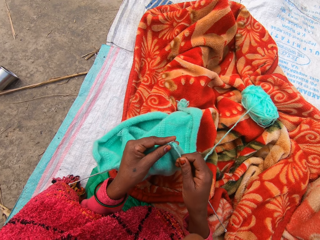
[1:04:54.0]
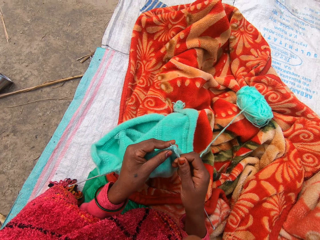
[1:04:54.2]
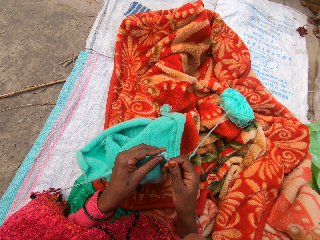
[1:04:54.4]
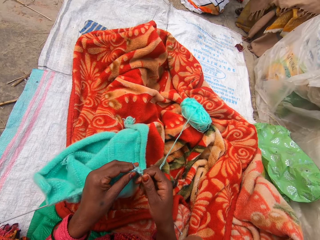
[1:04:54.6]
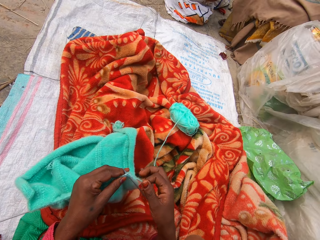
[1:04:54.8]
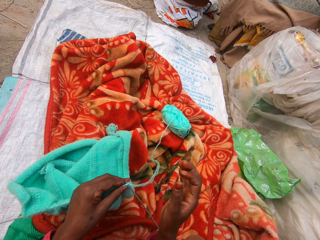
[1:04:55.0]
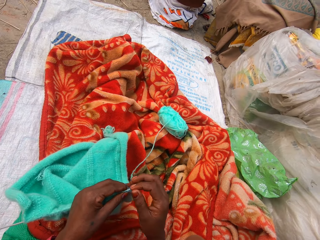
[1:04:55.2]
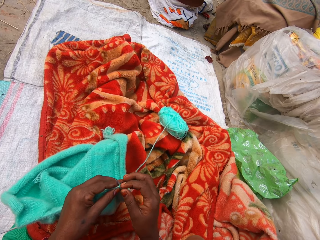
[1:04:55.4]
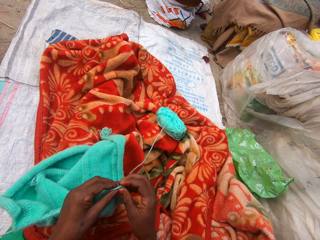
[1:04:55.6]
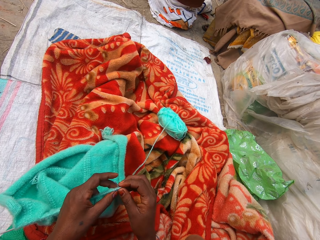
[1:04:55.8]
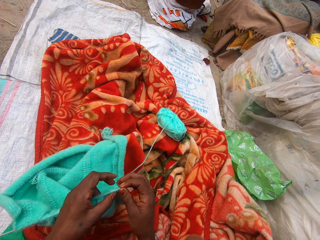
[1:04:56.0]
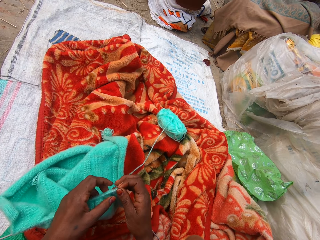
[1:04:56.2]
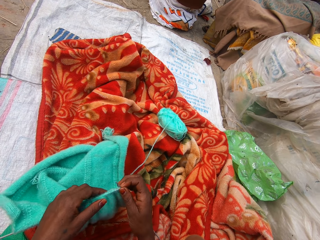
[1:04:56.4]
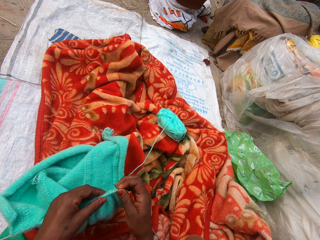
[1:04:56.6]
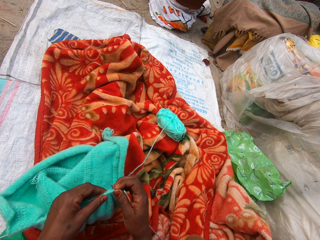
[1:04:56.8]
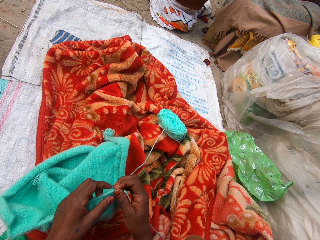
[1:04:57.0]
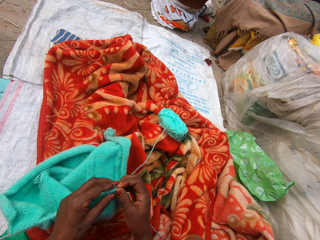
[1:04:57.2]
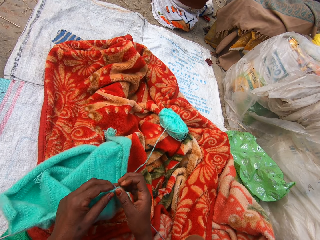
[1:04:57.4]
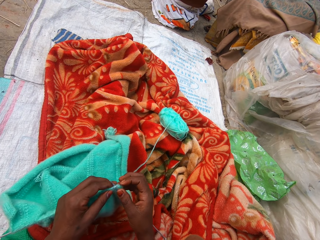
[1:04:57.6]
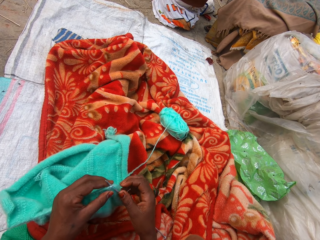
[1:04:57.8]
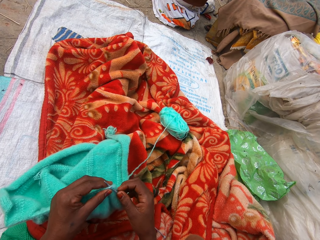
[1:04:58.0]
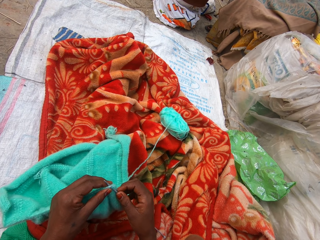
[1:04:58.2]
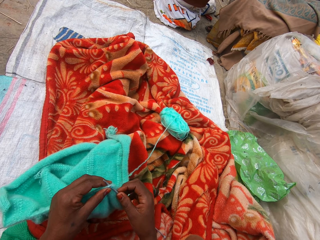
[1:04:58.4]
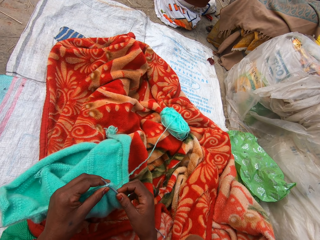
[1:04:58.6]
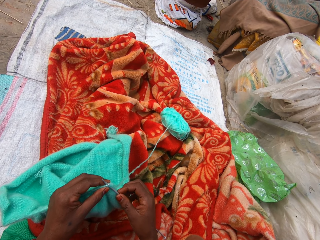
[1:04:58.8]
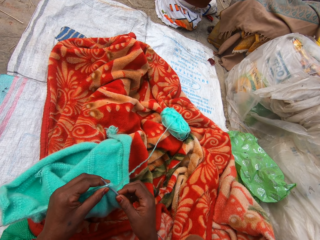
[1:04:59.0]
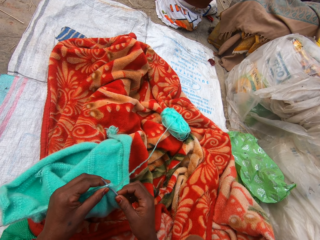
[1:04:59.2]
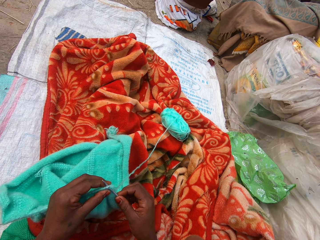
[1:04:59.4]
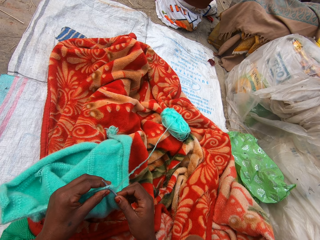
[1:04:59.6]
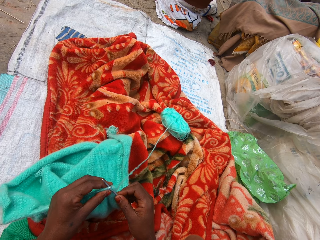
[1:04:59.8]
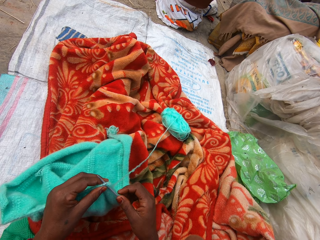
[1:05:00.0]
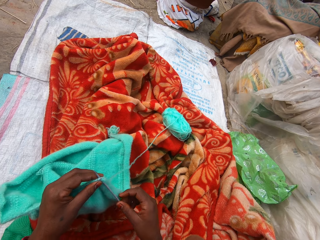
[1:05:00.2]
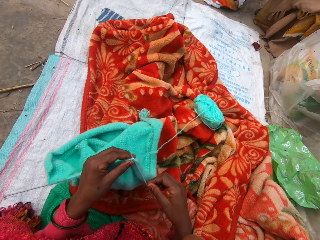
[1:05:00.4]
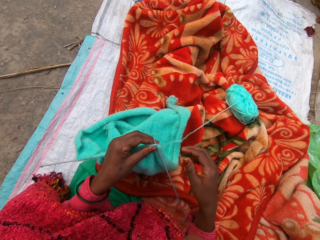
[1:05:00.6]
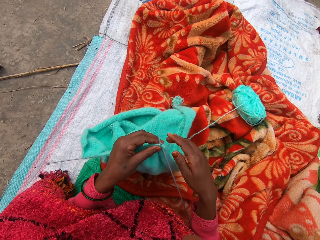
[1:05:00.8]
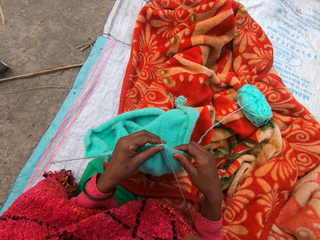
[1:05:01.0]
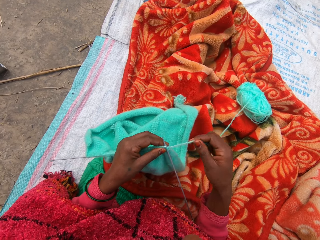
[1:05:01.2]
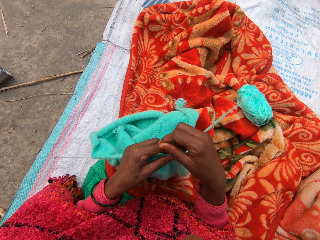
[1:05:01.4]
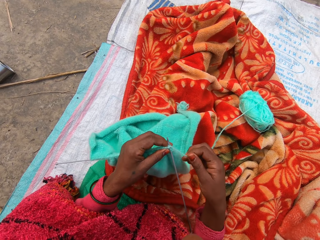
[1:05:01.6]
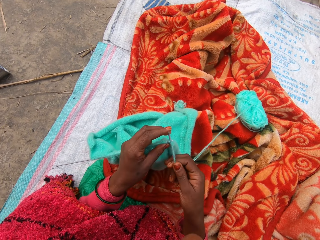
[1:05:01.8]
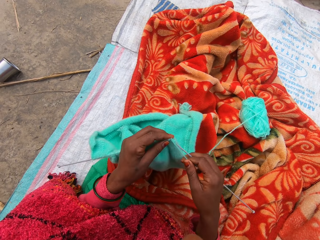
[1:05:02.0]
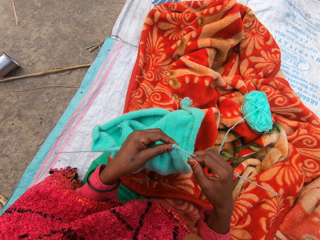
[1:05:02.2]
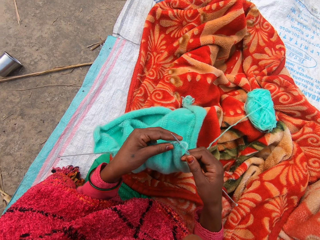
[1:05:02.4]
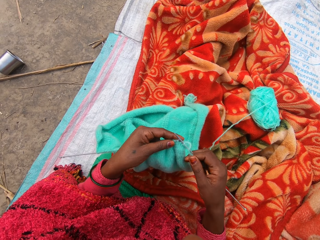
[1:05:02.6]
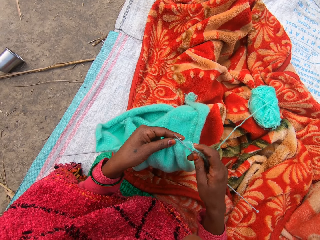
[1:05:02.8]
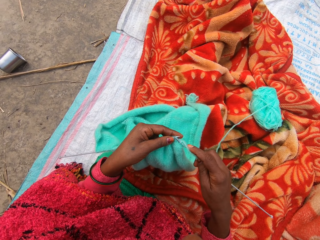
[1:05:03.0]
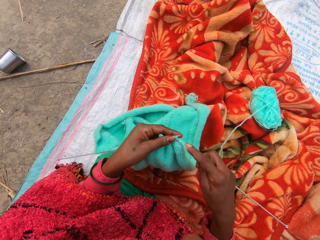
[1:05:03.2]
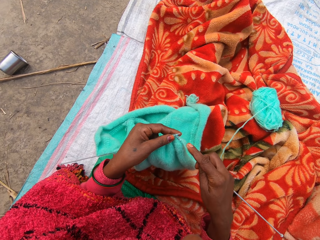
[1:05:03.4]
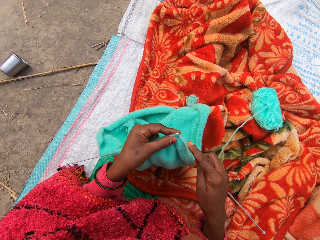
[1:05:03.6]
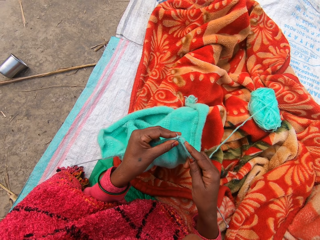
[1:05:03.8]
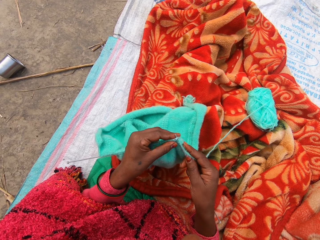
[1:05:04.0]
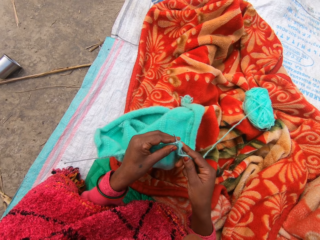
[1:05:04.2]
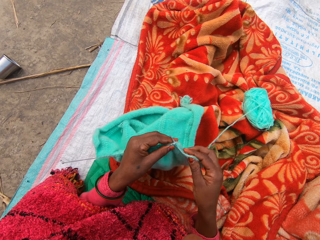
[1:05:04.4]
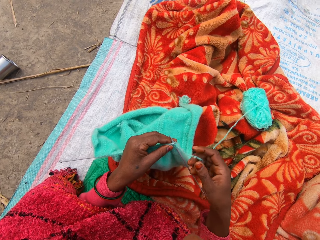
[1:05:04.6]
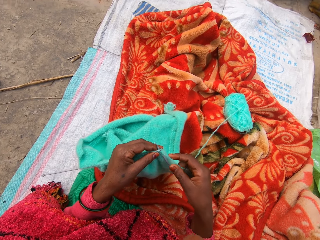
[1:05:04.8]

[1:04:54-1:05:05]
The camera wearer looks at a person. She adjusts the fabric on the knitting needle with her left hand. She holds the fabric and knitting needles. She knits the fabric.

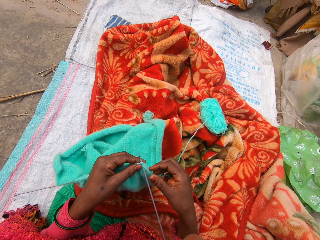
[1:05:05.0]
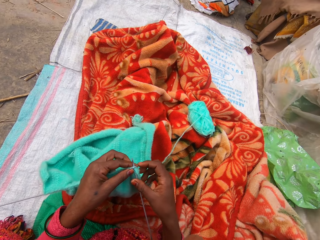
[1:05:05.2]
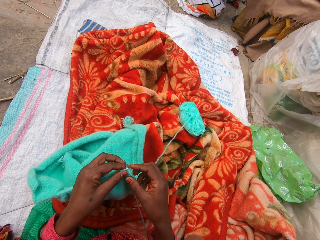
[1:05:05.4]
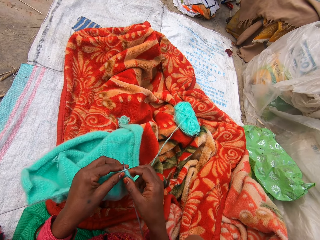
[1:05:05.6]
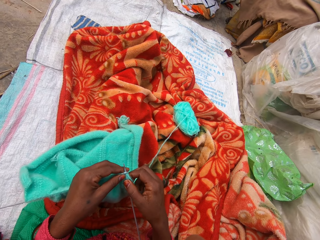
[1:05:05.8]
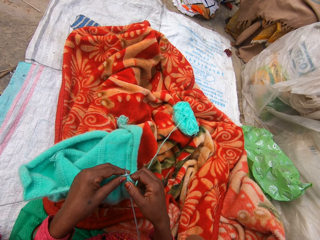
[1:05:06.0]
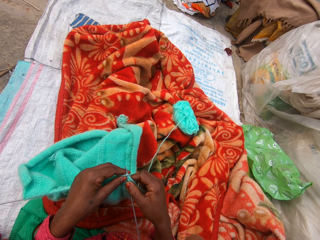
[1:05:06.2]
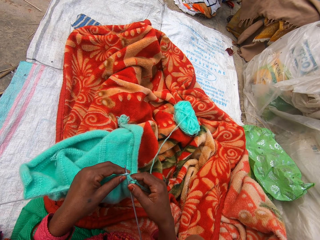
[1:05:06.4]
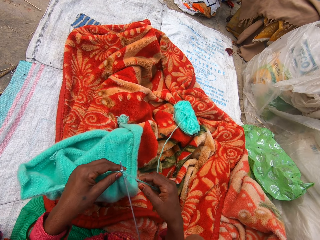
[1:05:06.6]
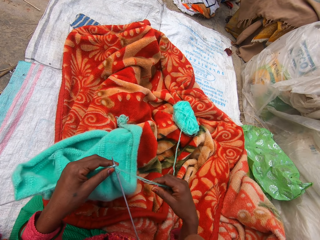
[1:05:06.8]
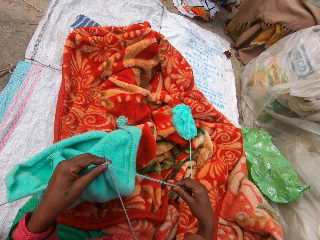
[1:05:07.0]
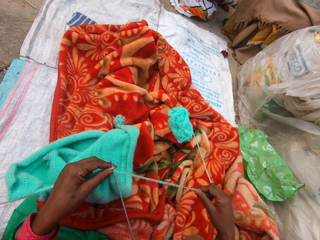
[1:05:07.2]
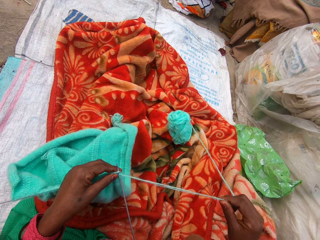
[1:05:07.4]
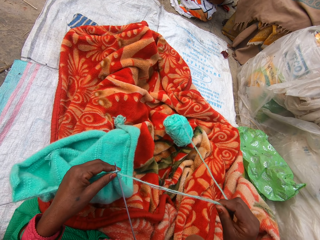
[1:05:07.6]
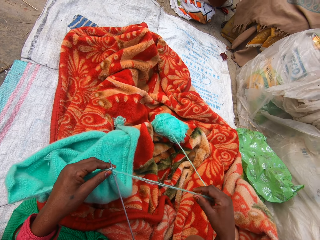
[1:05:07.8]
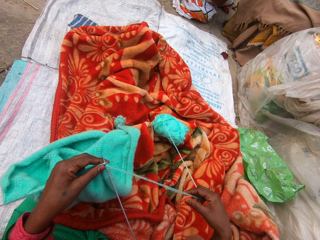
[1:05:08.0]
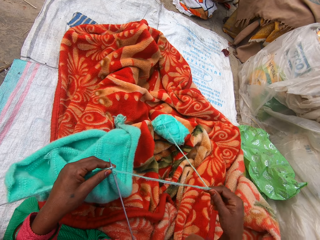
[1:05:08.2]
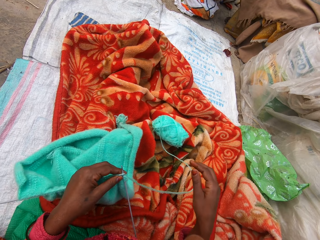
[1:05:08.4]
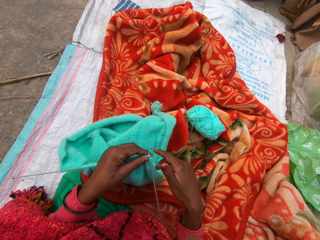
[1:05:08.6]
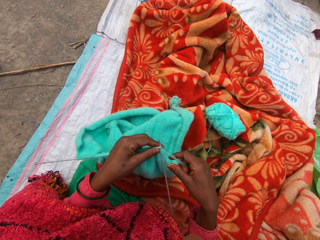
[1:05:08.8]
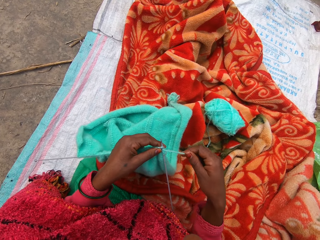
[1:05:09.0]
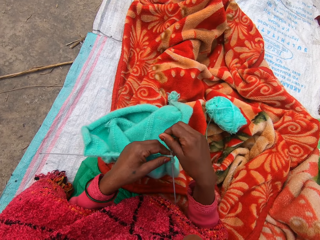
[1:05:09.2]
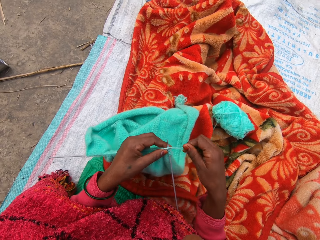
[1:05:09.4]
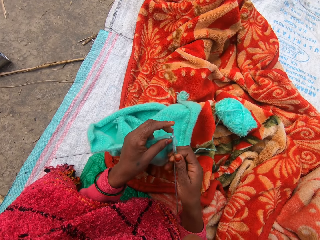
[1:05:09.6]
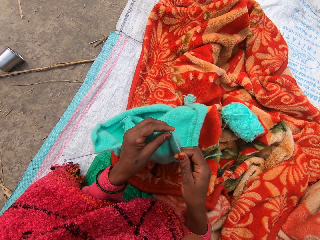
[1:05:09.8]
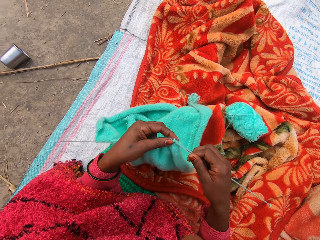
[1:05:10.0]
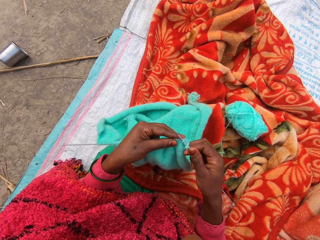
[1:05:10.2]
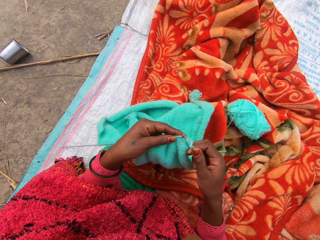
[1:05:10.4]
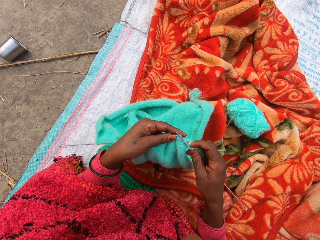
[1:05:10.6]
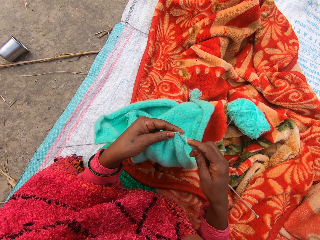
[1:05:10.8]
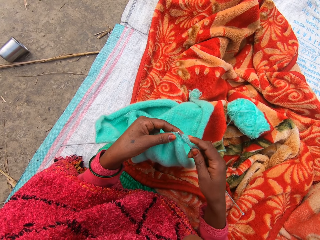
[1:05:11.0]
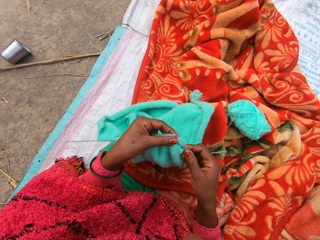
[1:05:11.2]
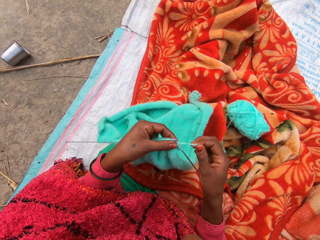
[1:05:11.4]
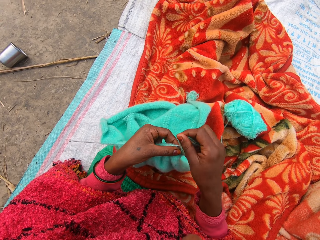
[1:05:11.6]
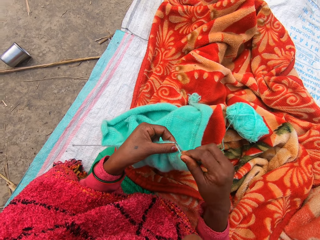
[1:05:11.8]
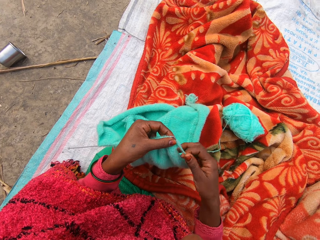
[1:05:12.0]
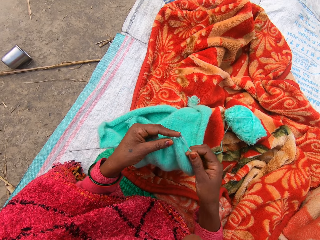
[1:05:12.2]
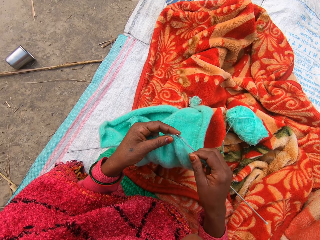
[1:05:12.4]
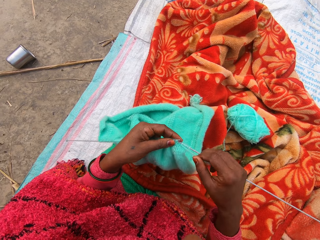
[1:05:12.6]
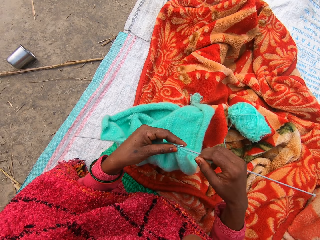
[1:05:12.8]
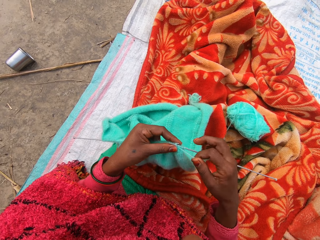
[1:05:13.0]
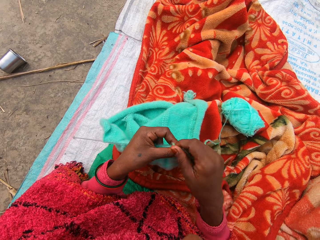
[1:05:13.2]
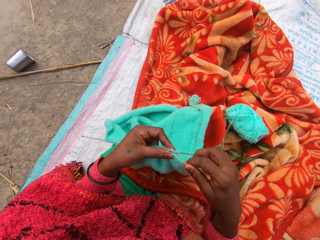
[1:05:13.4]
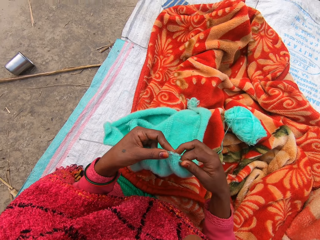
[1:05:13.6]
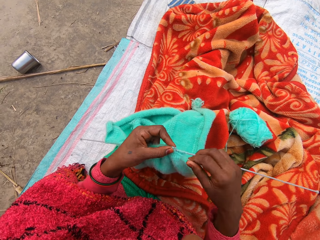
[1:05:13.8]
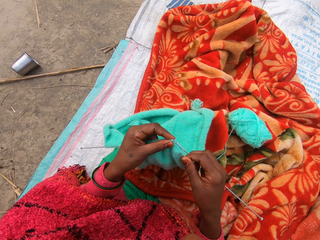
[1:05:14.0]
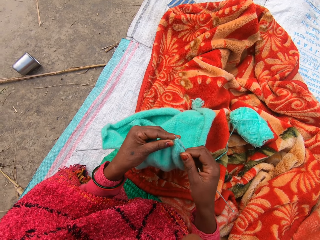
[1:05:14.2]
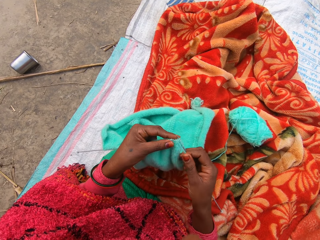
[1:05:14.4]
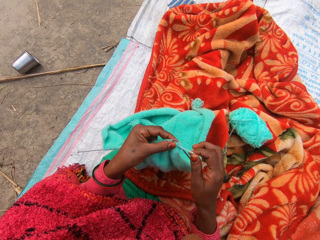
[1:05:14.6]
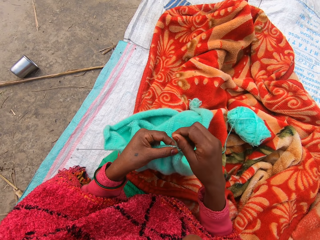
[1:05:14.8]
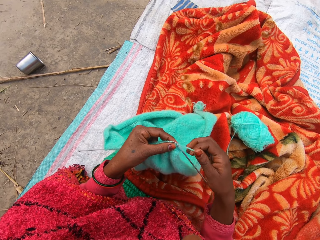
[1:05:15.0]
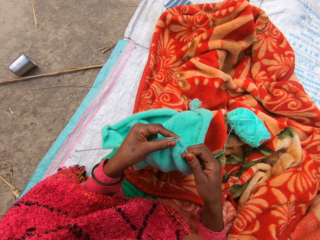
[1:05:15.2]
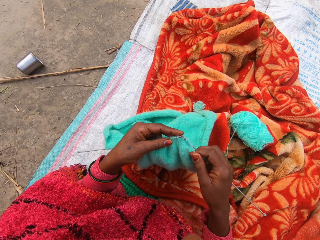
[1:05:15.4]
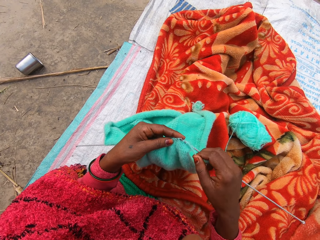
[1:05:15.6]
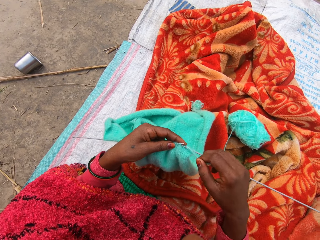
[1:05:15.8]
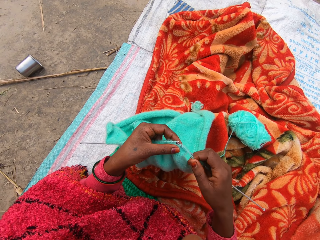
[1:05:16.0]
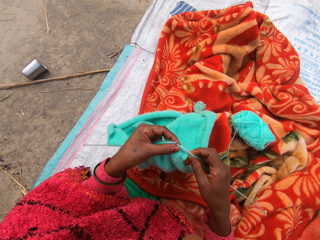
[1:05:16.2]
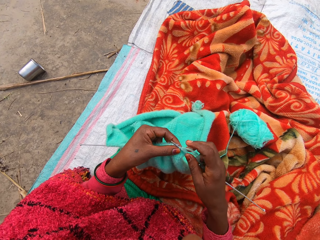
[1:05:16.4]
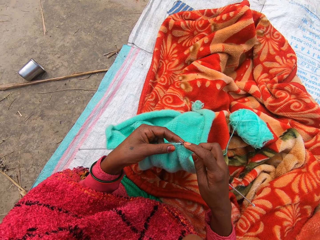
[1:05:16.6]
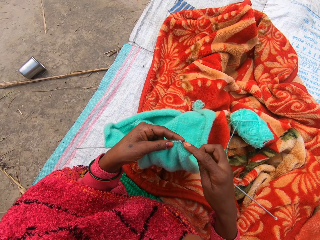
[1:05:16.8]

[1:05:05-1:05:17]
The camera wearer adjusts the thread. They knit the fabric.
